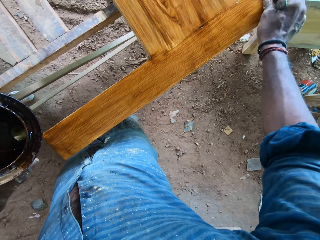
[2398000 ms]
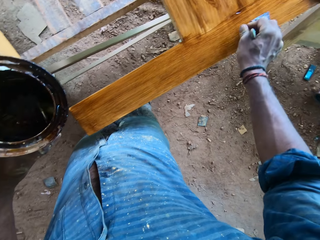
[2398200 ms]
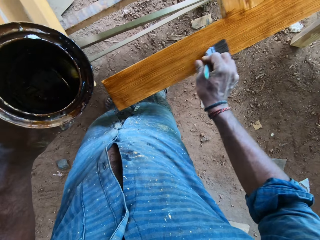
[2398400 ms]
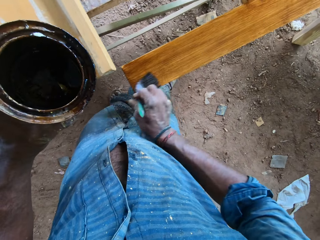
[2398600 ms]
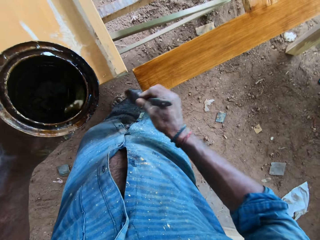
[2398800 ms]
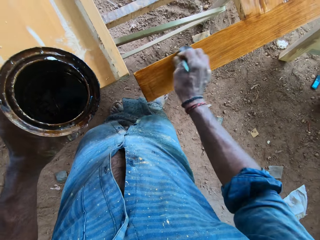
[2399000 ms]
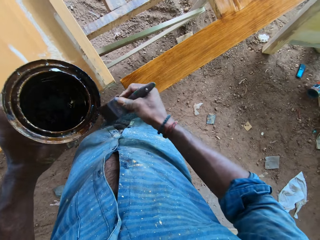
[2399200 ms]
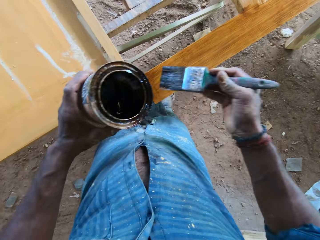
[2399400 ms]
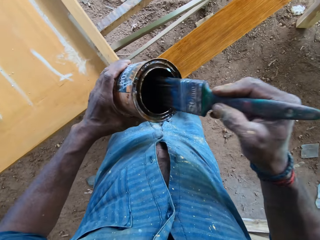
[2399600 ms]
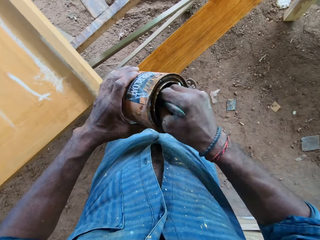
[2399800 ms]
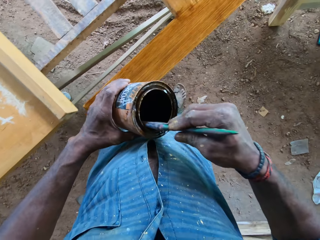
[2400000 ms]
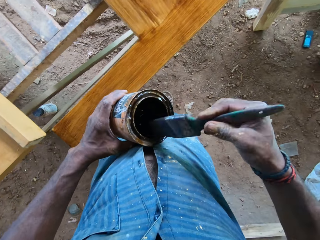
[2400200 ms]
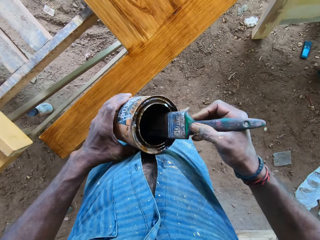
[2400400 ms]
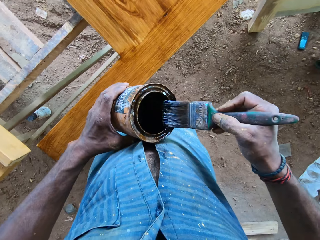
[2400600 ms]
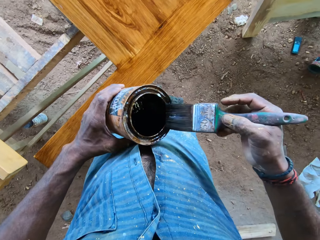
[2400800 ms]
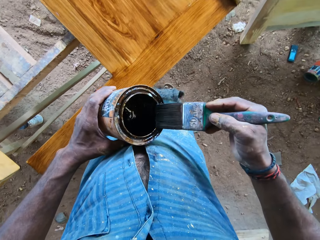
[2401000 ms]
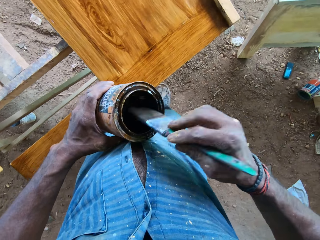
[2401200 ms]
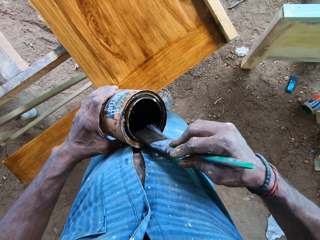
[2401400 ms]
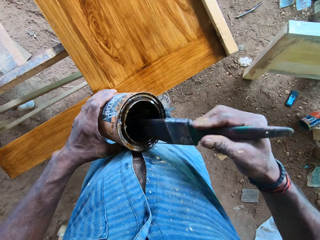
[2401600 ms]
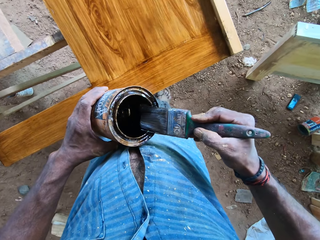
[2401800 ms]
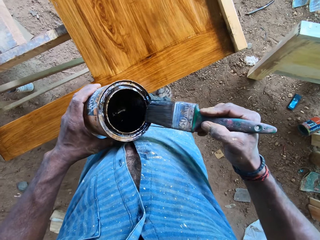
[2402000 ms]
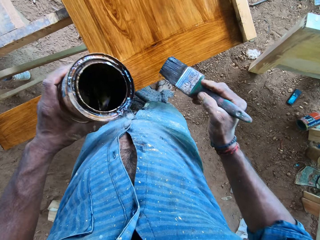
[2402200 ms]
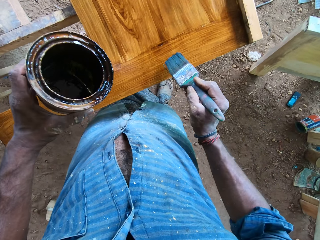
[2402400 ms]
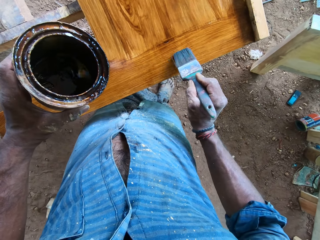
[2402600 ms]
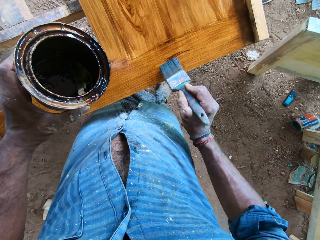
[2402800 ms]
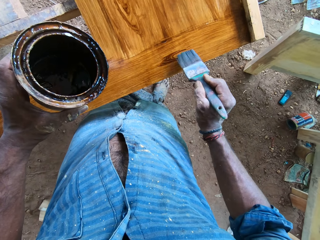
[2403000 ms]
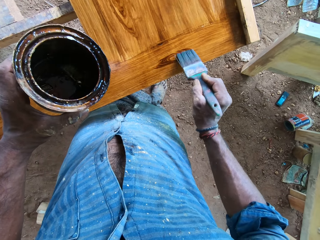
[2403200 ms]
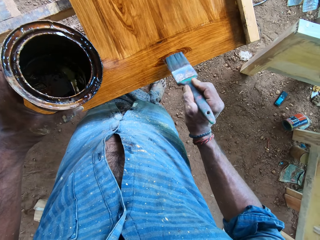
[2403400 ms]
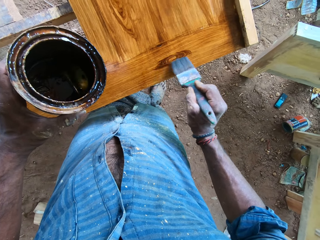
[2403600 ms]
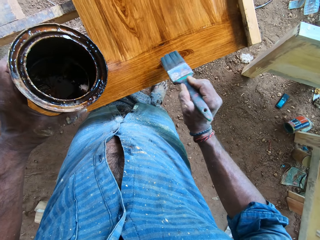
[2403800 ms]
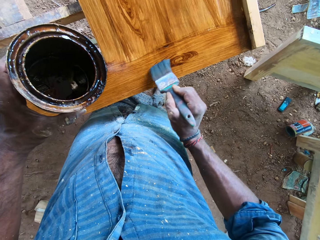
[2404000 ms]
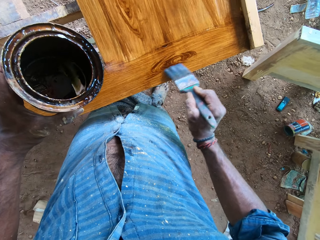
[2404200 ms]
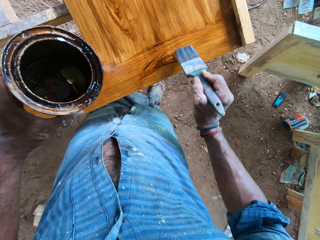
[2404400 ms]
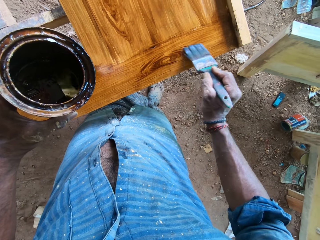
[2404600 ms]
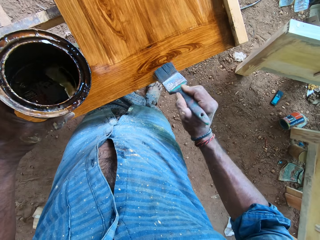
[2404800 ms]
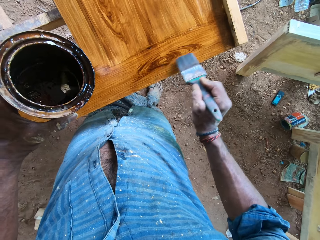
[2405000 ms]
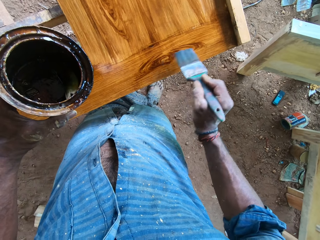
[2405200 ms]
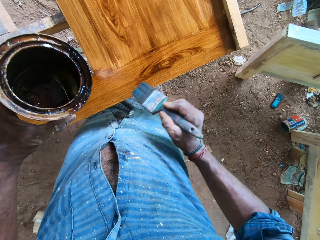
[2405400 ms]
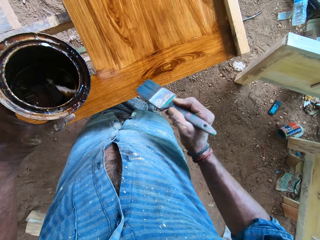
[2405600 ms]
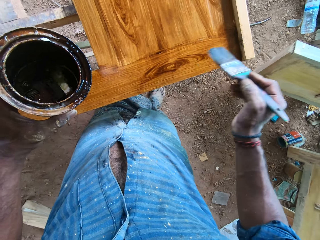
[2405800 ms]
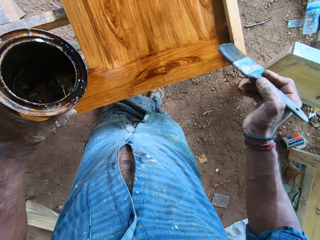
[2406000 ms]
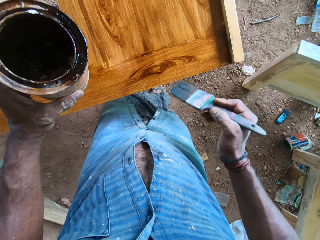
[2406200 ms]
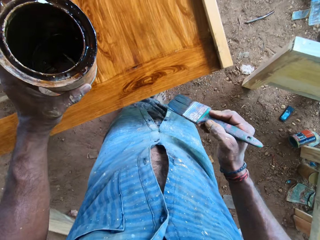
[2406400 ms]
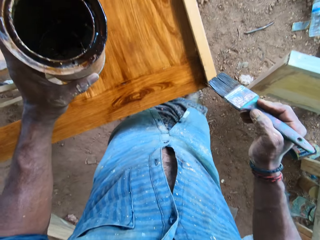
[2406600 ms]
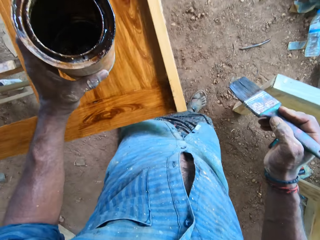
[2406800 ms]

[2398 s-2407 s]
The camera wearer dips the paintbrush into the can of lacquer with his right hand. He slides the paintbrush along the rim of the can of lacquer with his right hand. He designs patterns on the wooden board on the workbench frame with the paintbrush in his right hand.

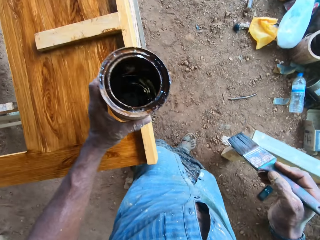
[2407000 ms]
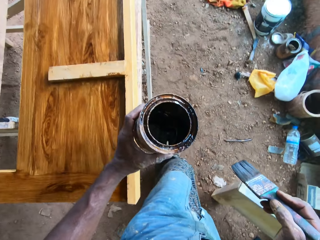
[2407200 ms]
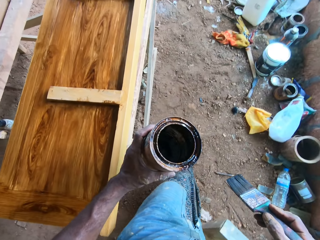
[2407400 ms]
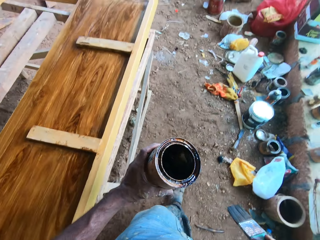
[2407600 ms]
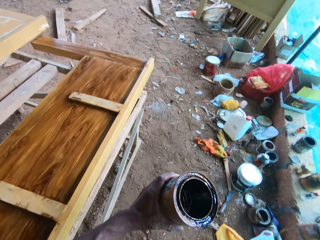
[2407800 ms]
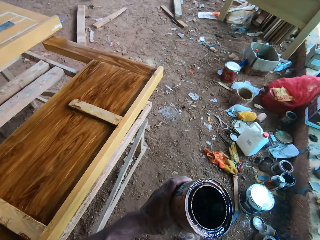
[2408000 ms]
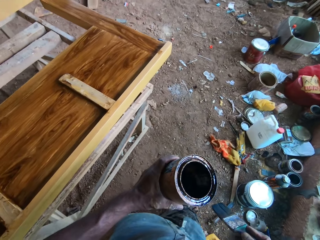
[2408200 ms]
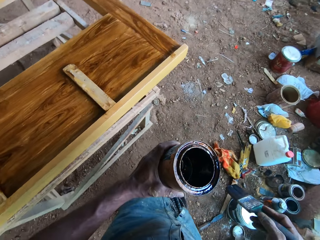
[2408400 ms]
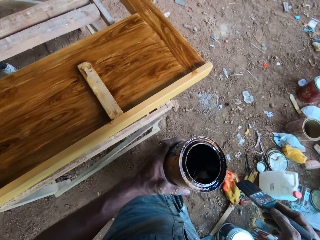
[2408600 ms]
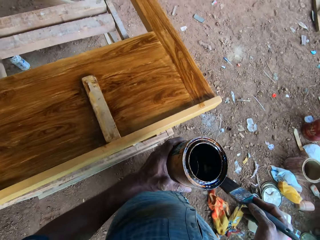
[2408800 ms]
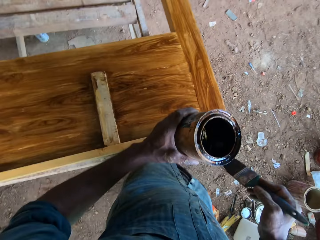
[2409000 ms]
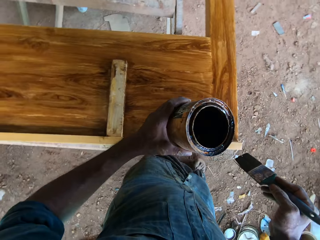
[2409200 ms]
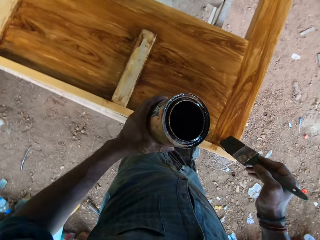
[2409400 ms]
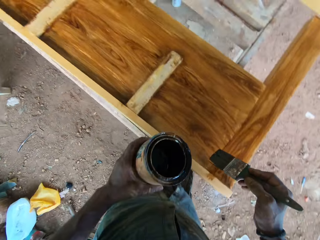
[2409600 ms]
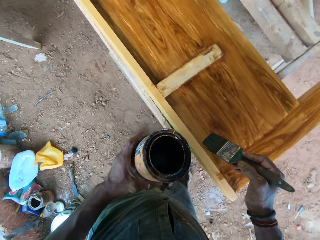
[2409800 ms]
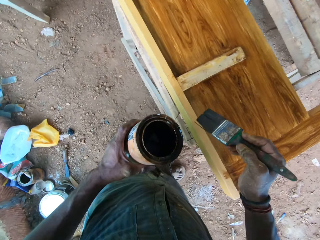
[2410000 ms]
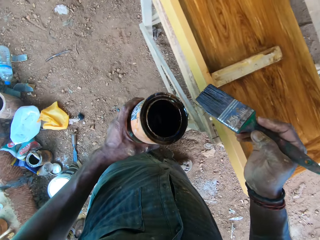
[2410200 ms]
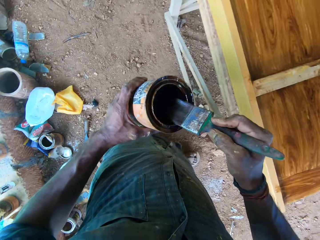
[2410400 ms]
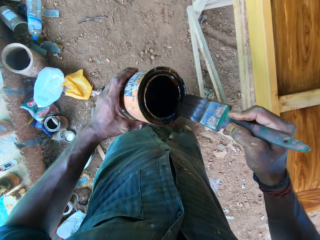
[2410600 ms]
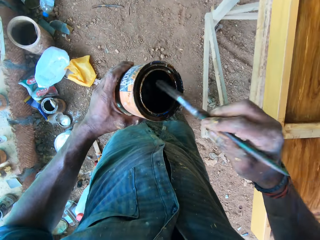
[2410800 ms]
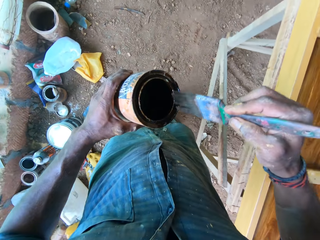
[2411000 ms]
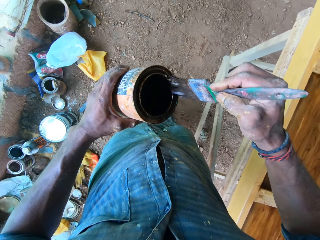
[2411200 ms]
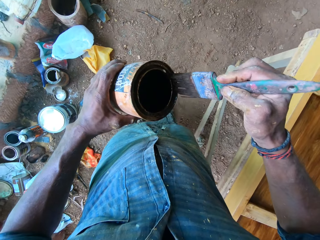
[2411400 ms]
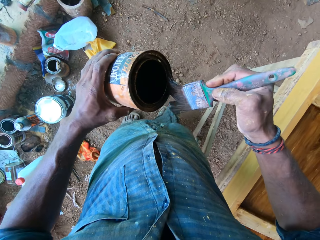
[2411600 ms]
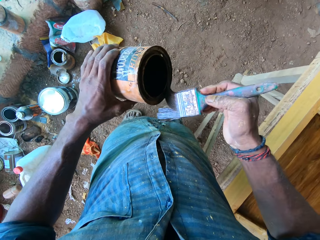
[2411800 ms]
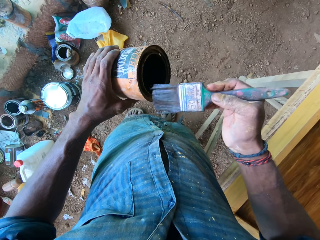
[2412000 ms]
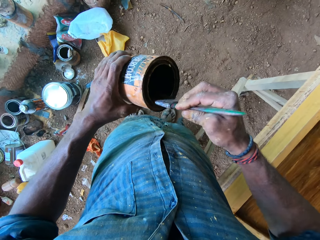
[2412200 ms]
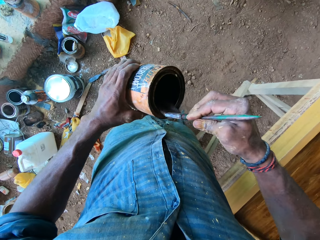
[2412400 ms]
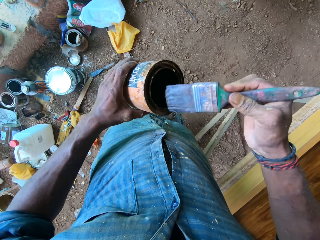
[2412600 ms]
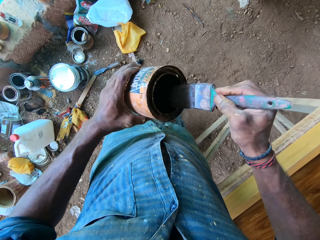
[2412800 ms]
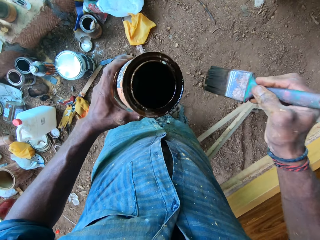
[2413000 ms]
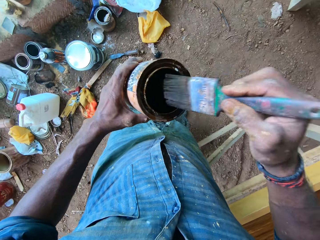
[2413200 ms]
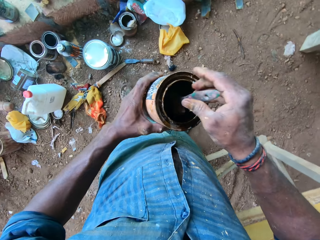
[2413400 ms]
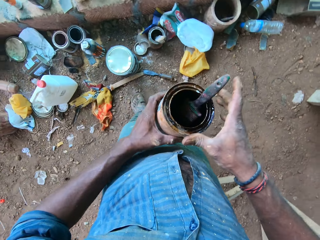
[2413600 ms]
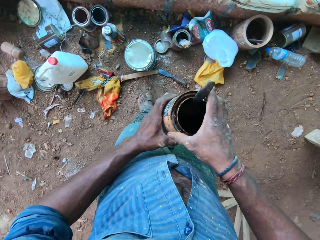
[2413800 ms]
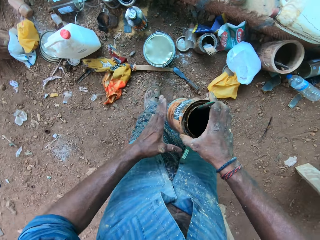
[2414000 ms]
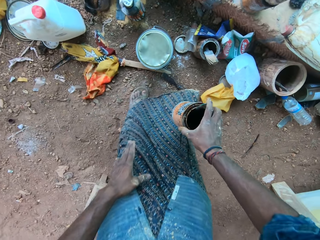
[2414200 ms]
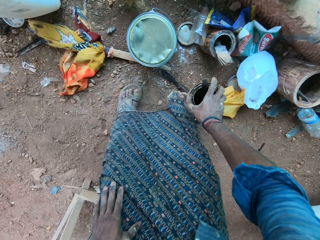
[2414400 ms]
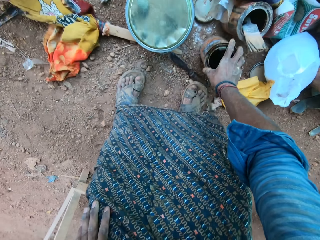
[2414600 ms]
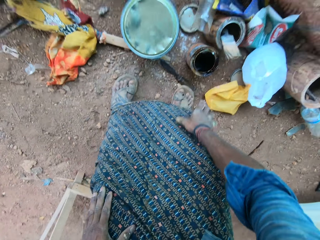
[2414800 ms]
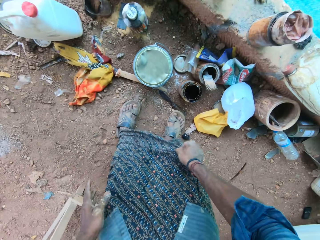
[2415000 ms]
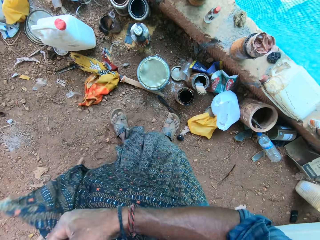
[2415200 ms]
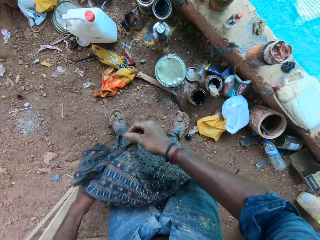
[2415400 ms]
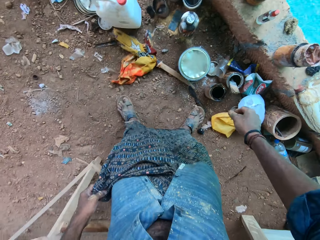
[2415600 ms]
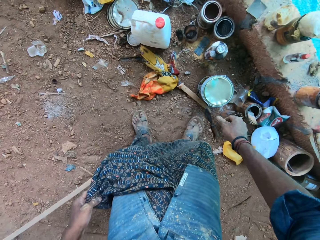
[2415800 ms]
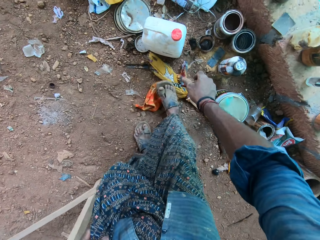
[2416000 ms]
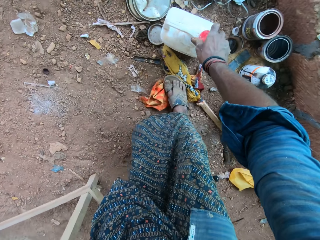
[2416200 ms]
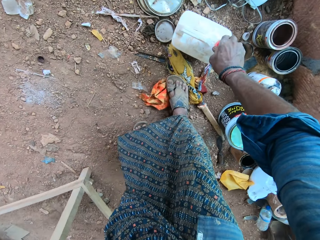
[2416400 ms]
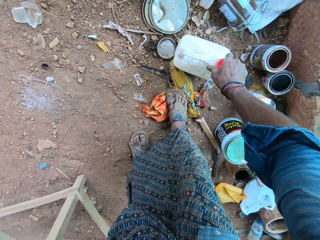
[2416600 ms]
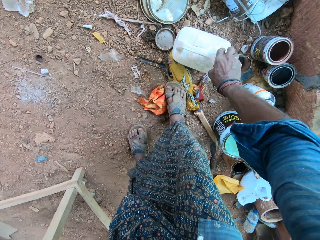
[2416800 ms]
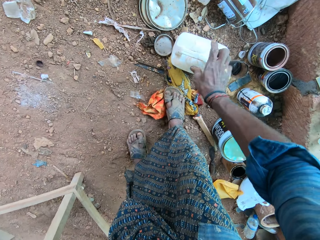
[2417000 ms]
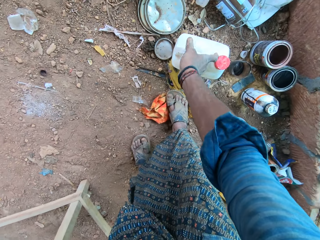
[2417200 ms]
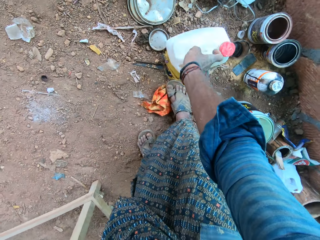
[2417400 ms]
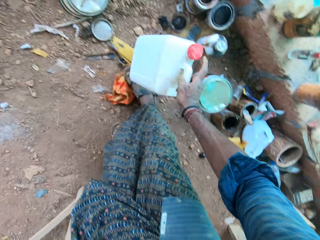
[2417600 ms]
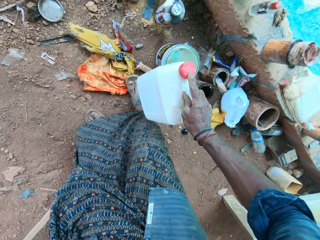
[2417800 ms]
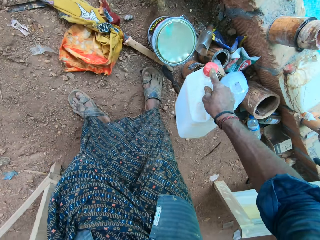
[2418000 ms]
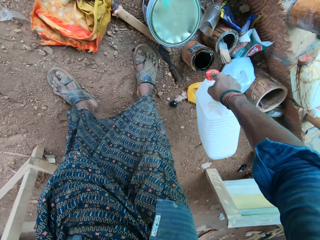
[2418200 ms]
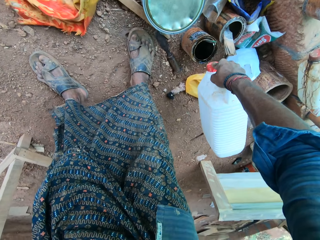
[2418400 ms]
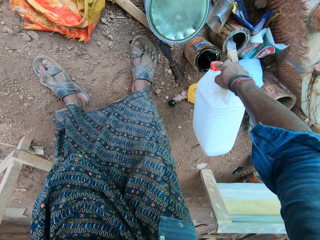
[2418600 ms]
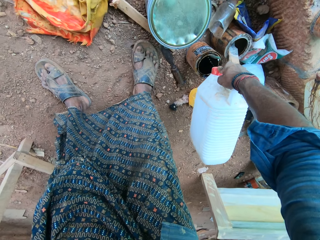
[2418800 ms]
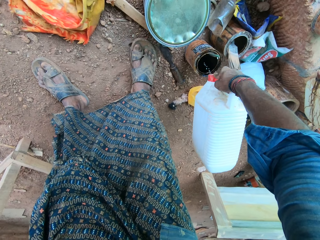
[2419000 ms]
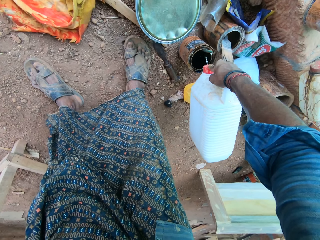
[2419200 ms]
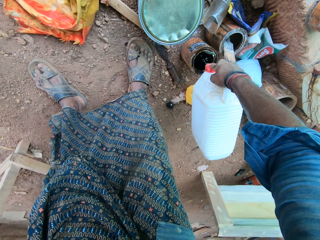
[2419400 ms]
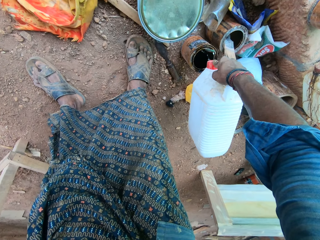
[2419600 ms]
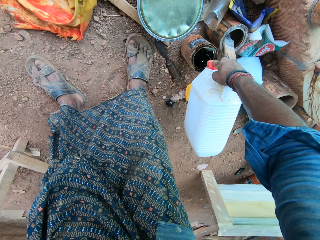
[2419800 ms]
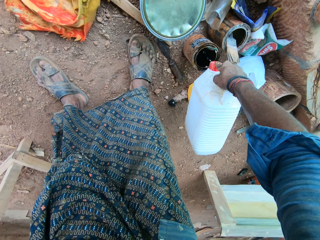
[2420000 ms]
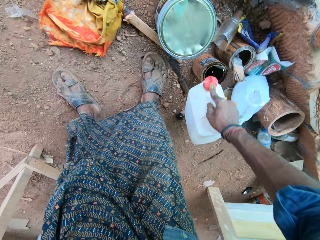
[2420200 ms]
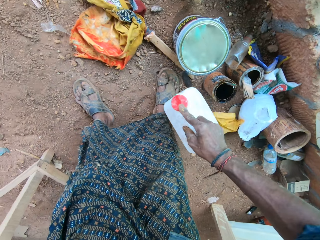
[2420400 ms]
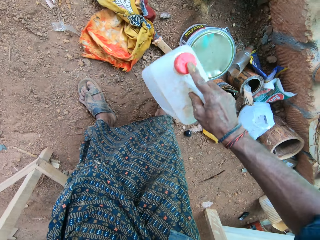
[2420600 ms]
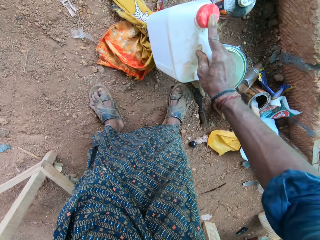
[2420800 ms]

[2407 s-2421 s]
The camera wearer walks around. He slides the paintbrush along the rim of the can of lacquer with his right hand. He drops the paintbrush in the can of lacquer with his right hand. He passes the can of lacquer from his left hand to his right hand. He drops the can of oil on the ground with his right hand. He holds a tehmat around his legs with his right hand. He raises the tehmat around his legs with his right hand. He holds the tehmat around his legs with both hands. He holds the tehmat around his legs with his left hand. He twists a cap on a gallon on the ground with his right hand. He picks up the gallon from the ground with his right hand. He pours alcohol from the gallon into the can of lacquer on the ground with his right hand.
